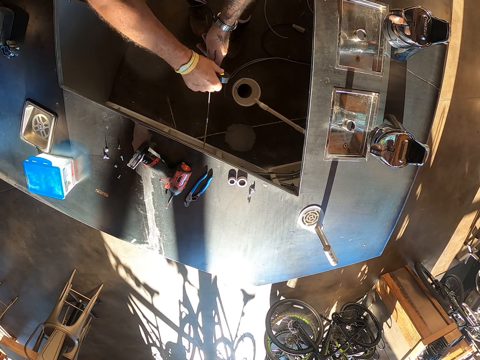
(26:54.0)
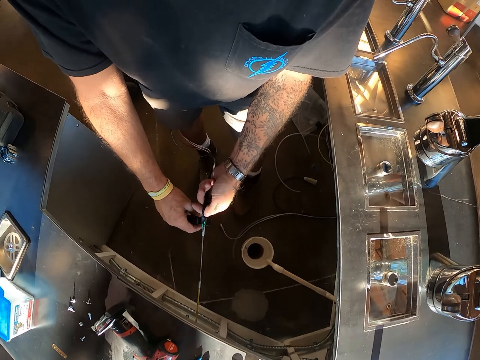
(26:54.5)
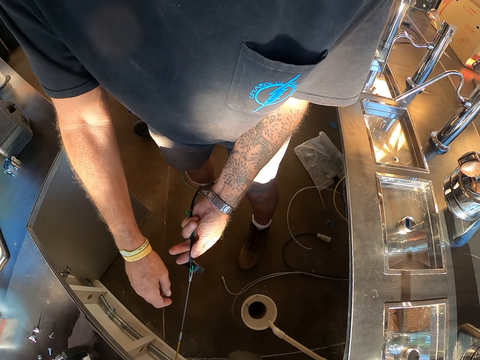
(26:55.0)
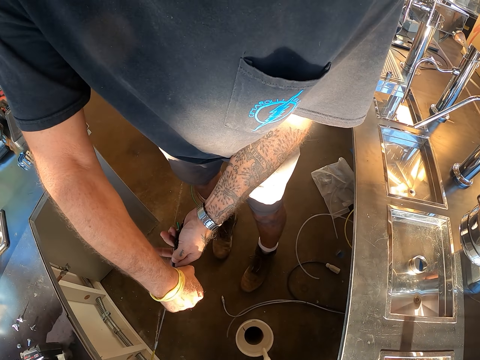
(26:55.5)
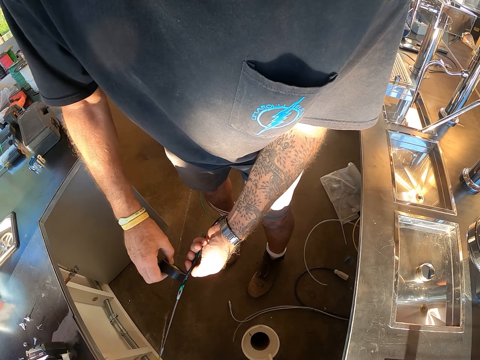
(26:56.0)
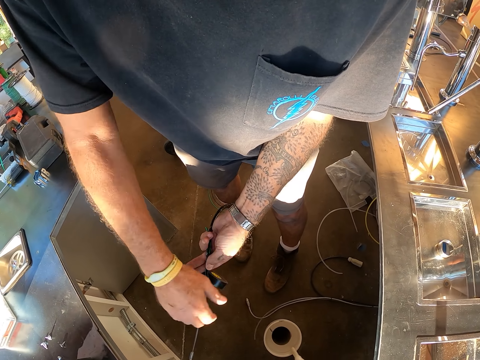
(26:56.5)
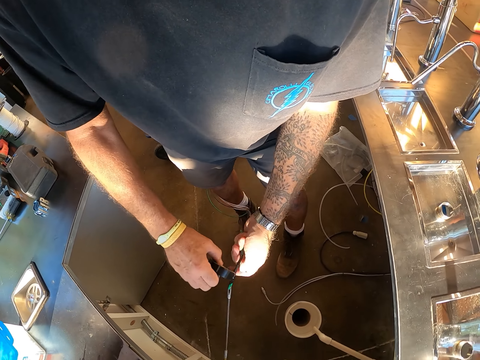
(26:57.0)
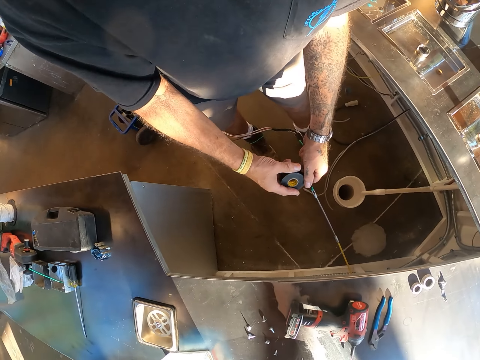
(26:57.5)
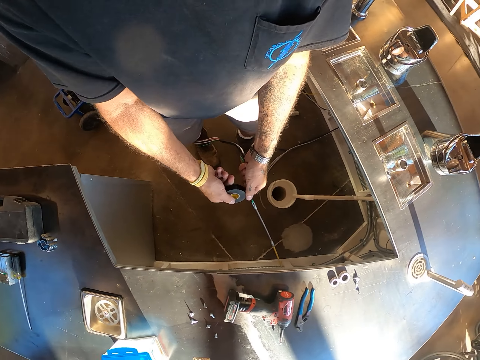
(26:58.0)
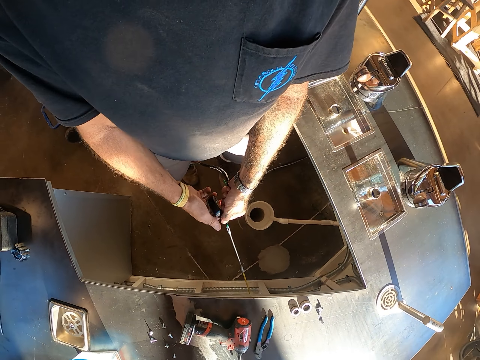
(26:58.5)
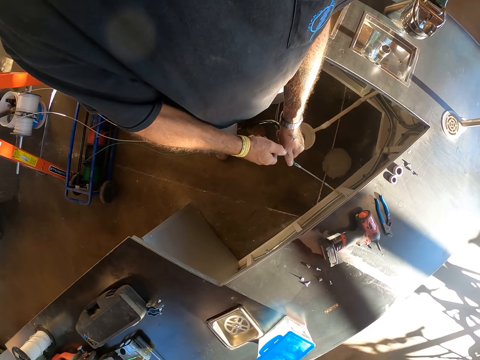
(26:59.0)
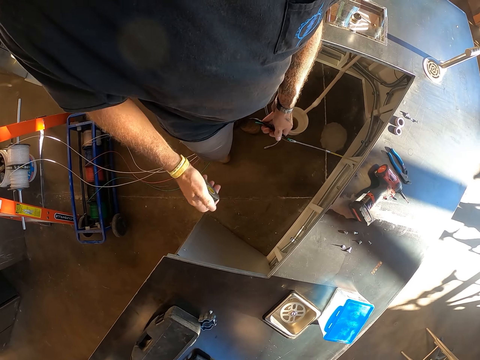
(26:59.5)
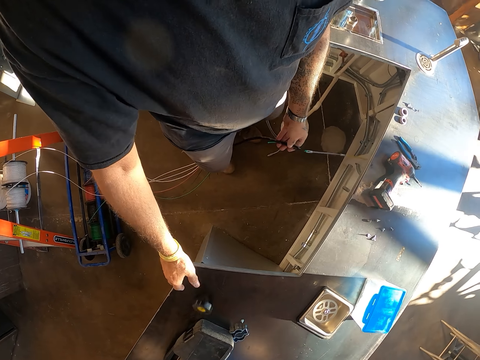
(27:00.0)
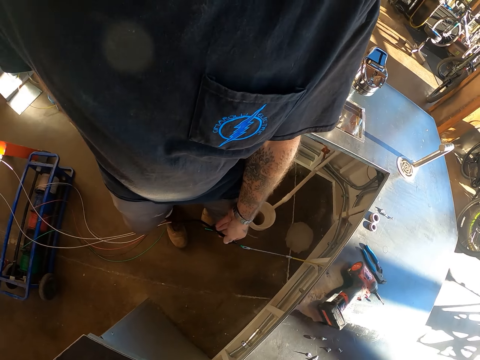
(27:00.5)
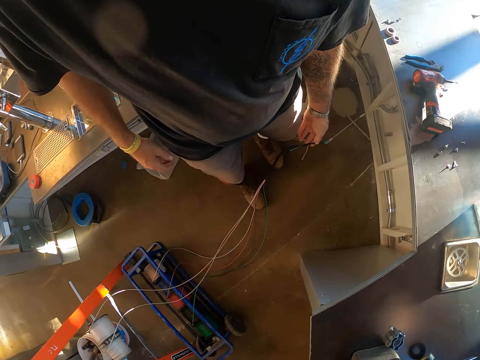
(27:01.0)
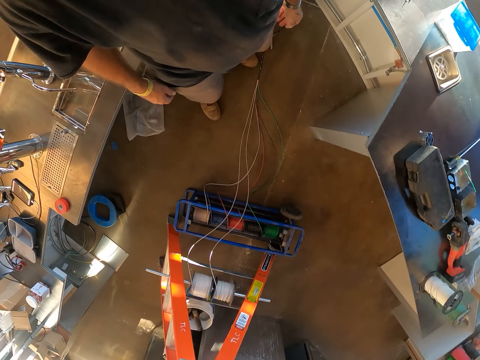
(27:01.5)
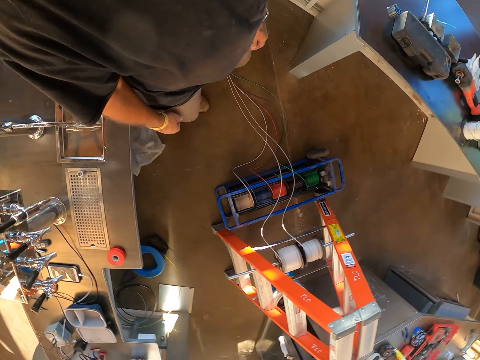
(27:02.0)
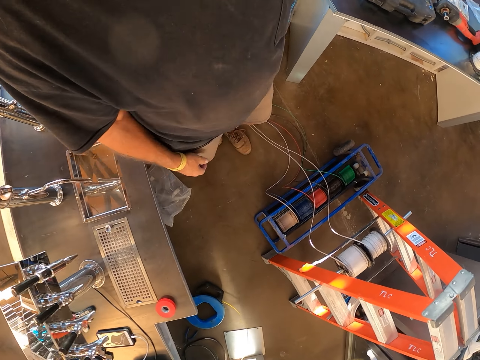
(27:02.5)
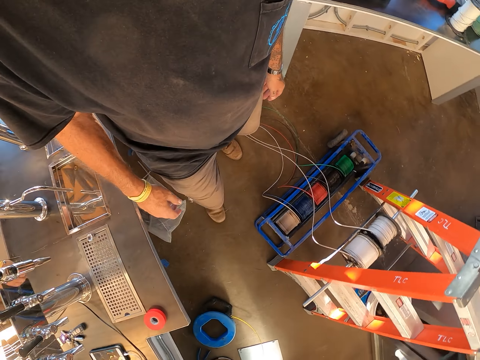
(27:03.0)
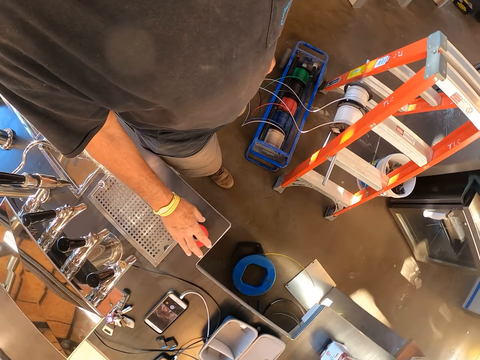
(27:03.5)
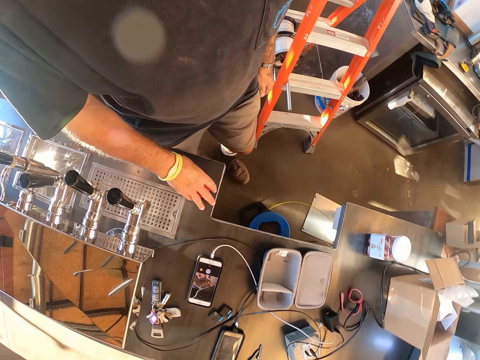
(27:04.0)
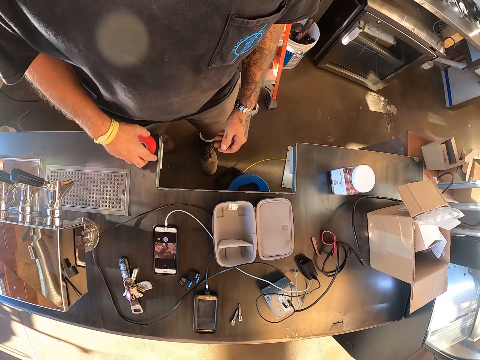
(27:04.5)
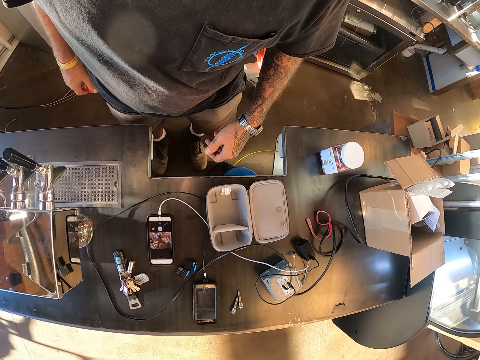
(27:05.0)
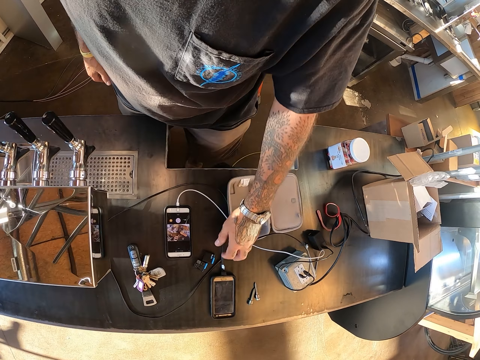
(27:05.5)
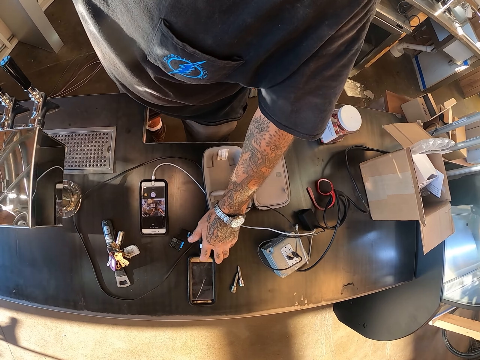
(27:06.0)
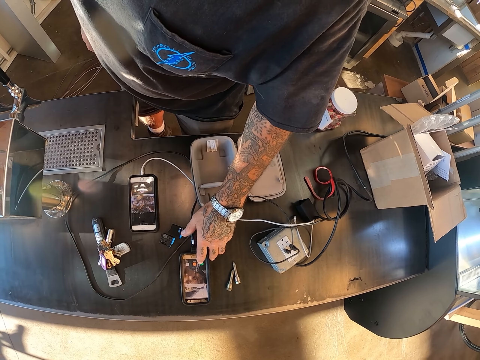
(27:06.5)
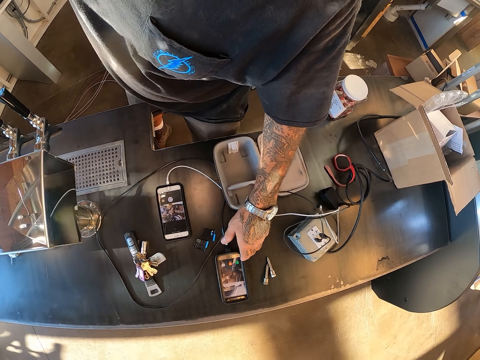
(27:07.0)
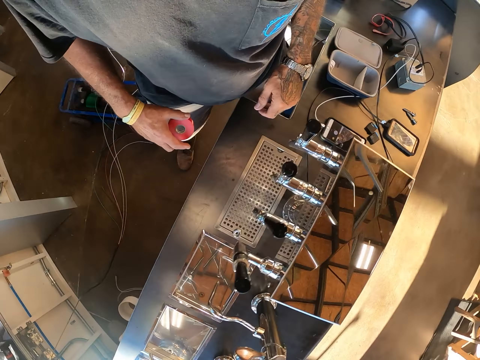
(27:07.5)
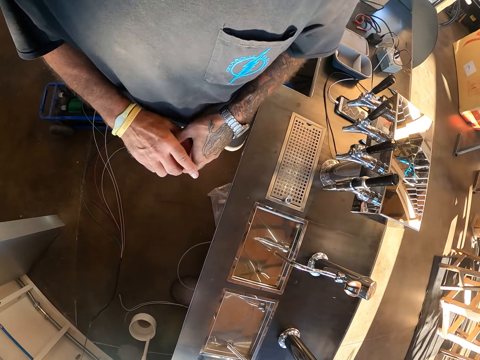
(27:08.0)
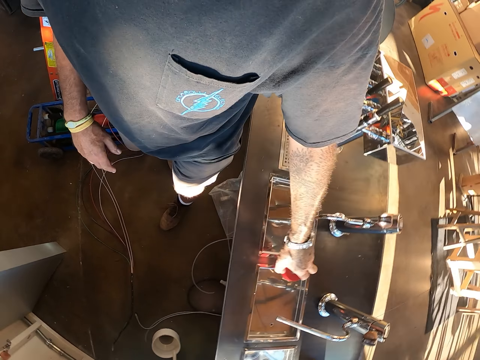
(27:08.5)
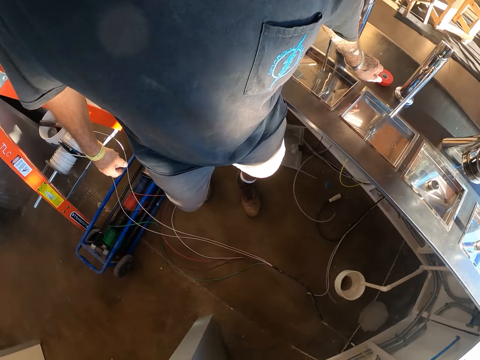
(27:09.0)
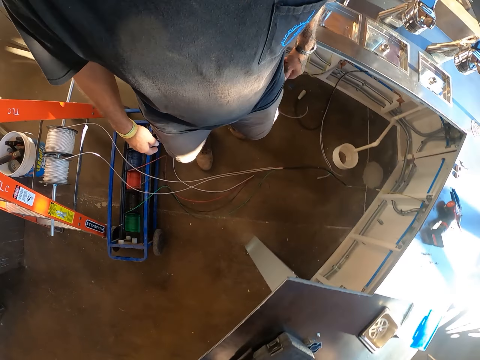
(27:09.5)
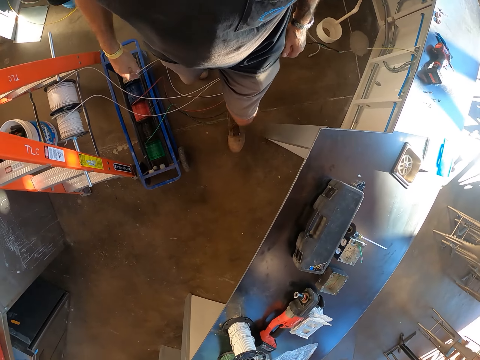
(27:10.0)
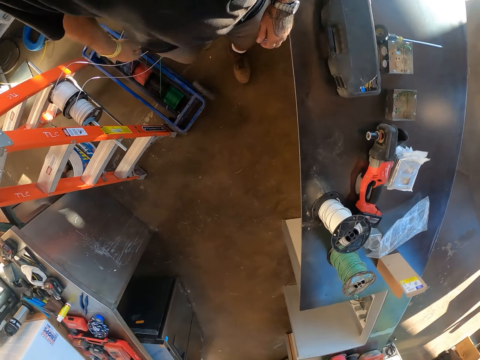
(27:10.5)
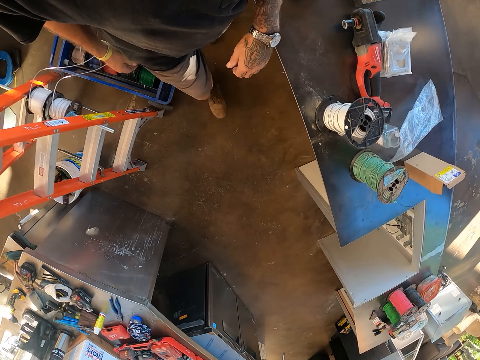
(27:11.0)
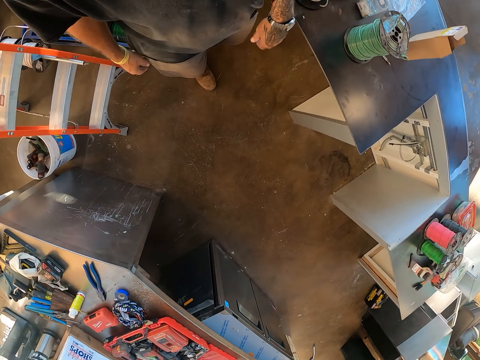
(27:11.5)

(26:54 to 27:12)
The camera wearer looks around. They put the tape around the cable joining them together. They cut the black tape on the cables. They throw the black tape on the counter. They put the tape on the table. They walk around. They pick up the red tape on the counter. They check on the phone. They use the phone. They walk around. They put the red tape on the counter.

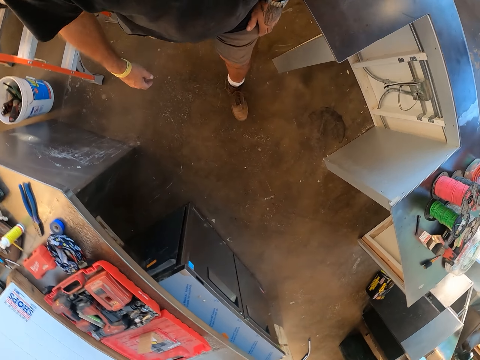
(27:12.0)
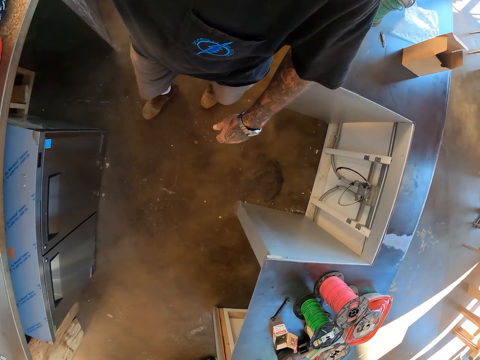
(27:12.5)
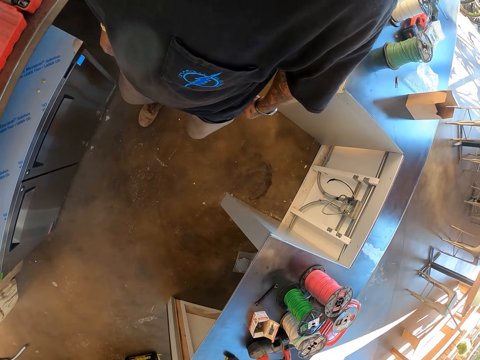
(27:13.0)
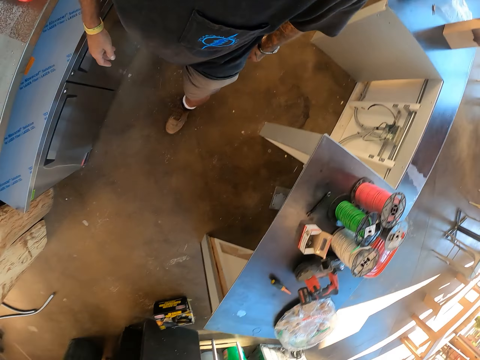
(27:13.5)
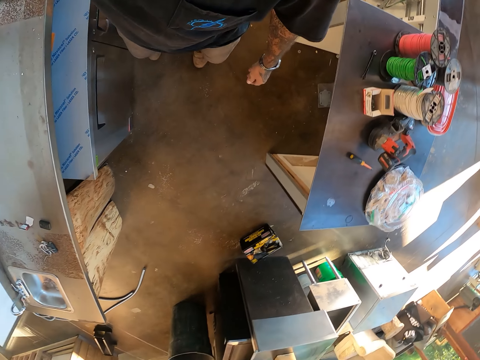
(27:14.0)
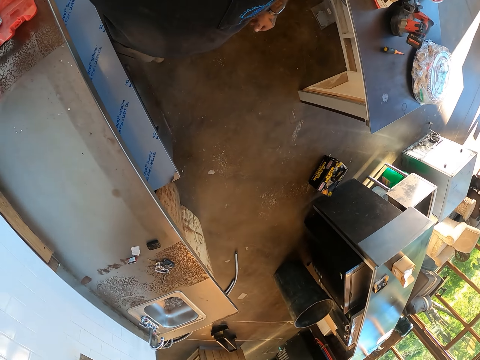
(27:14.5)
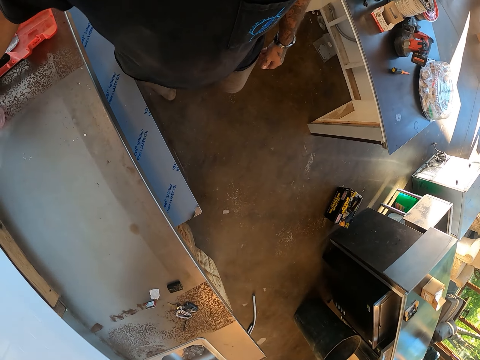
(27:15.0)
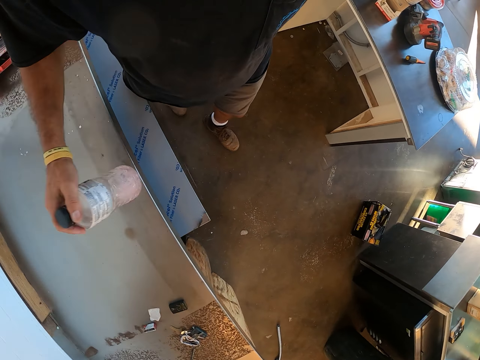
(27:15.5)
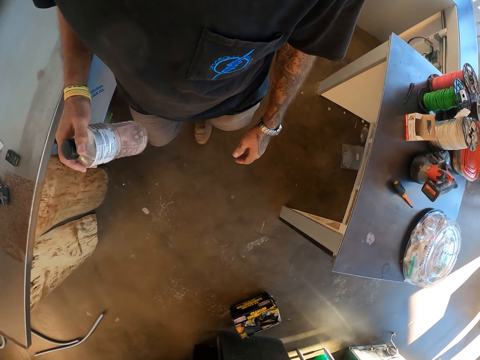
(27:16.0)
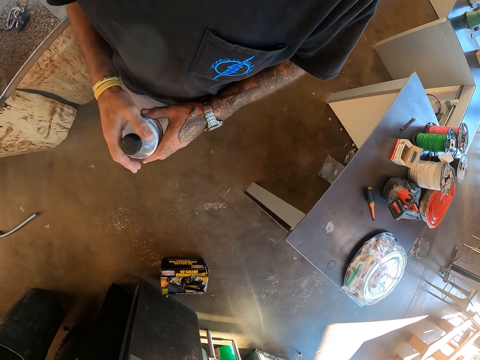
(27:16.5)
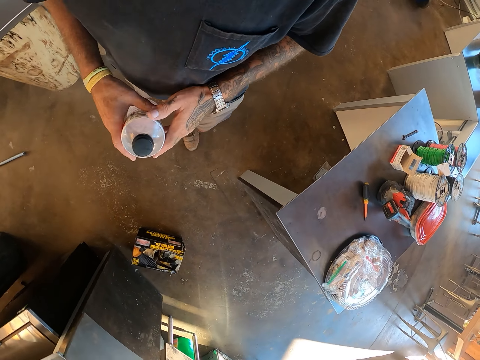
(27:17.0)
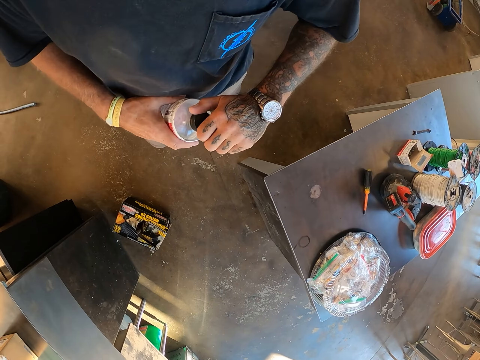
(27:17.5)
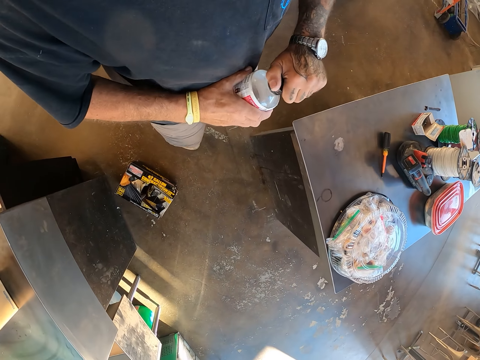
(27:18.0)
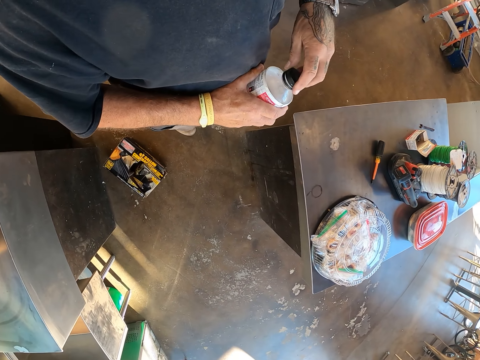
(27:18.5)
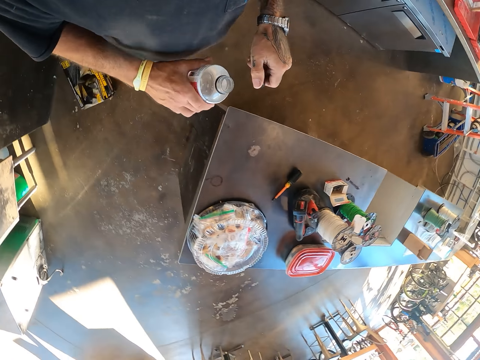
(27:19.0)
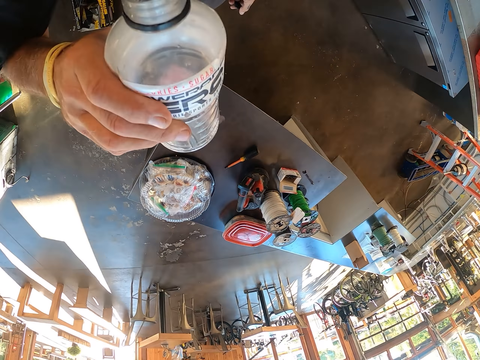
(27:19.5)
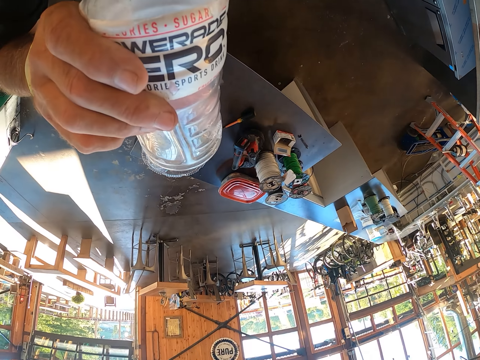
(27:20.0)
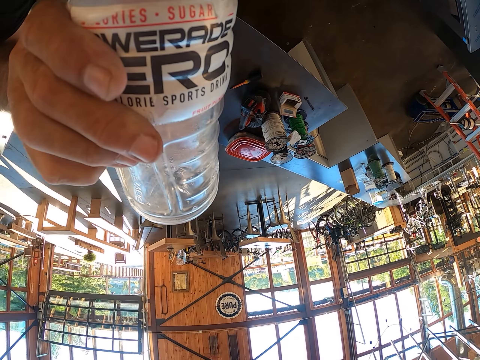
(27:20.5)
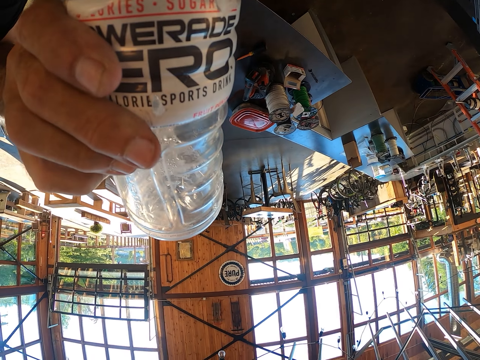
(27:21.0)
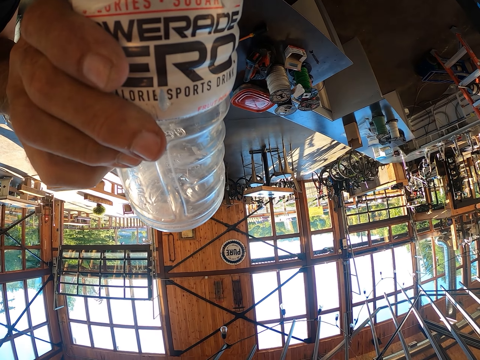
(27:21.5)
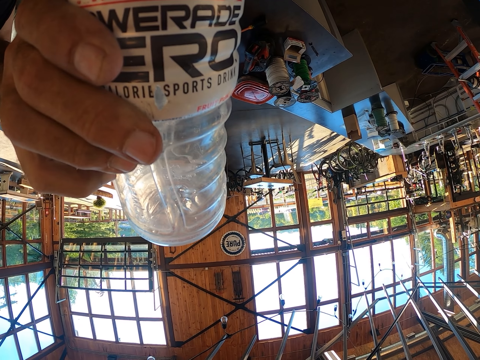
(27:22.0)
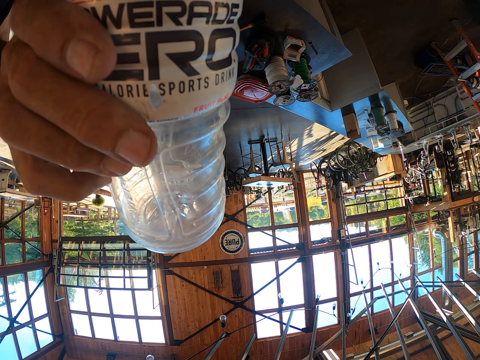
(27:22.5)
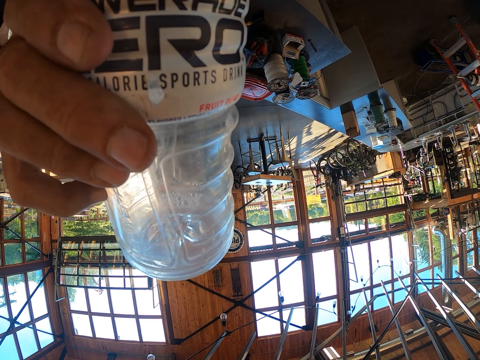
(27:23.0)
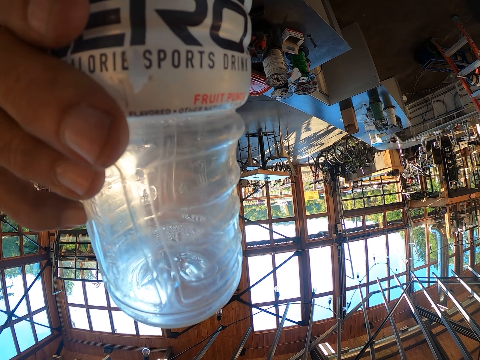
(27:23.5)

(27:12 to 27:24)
The camera wearer walks around, picks up the water bottle, shakes the bottle of water, and opens the bottle of water. They drink from the bottle.
